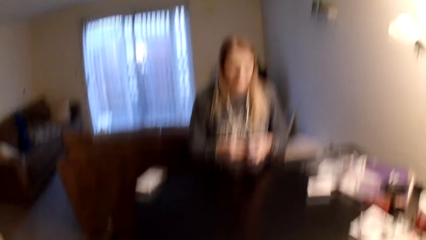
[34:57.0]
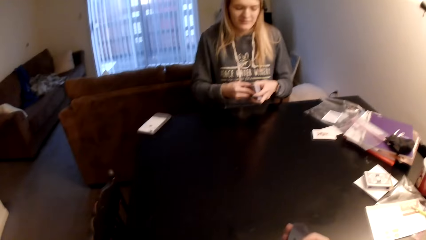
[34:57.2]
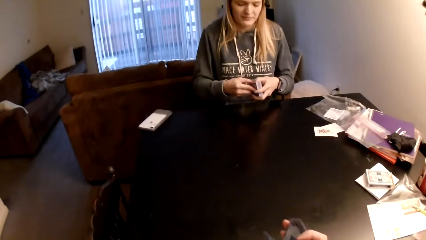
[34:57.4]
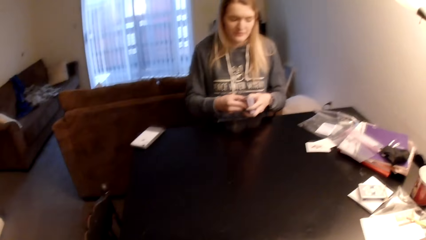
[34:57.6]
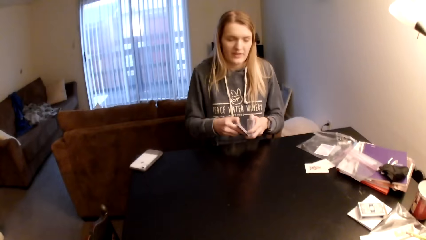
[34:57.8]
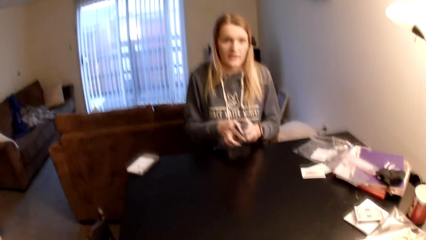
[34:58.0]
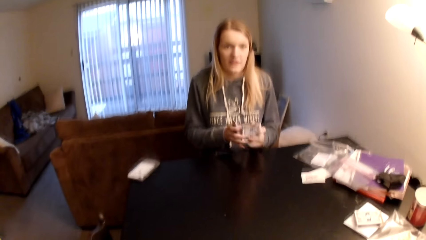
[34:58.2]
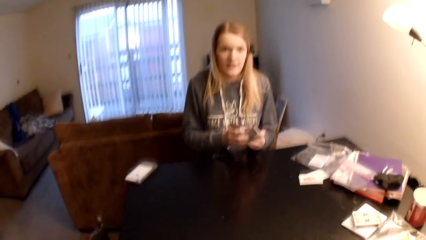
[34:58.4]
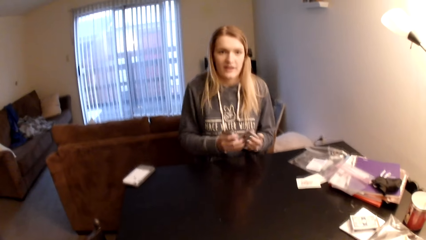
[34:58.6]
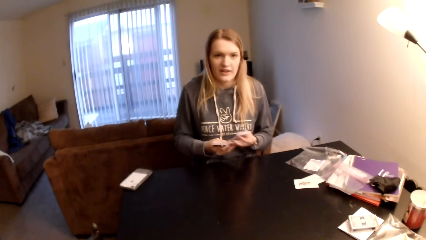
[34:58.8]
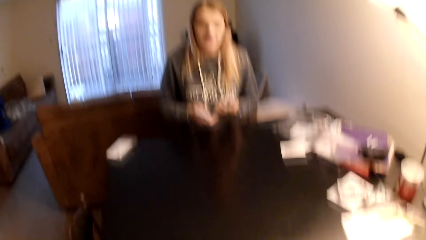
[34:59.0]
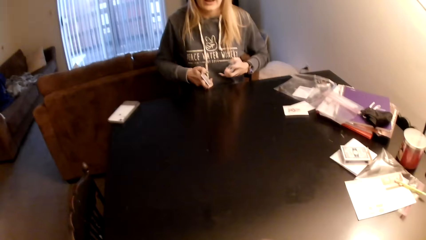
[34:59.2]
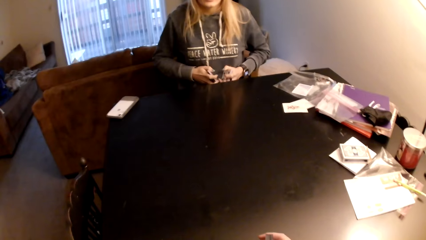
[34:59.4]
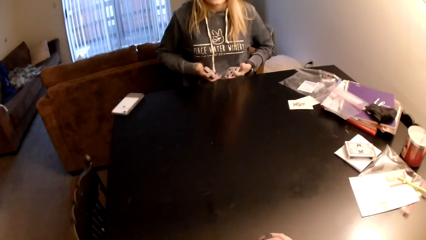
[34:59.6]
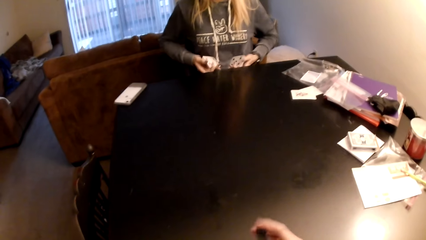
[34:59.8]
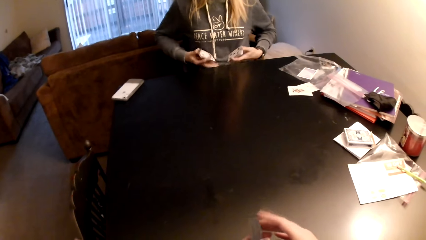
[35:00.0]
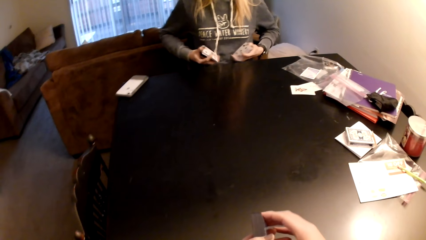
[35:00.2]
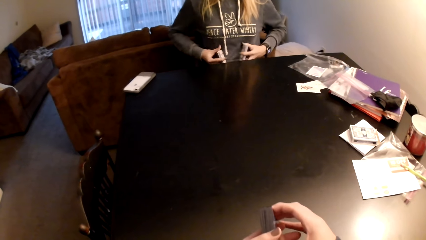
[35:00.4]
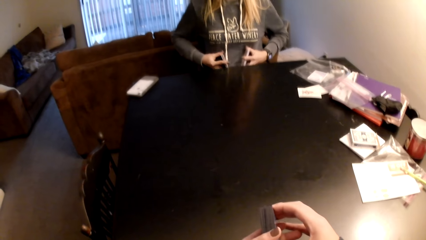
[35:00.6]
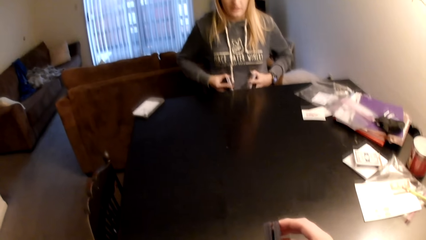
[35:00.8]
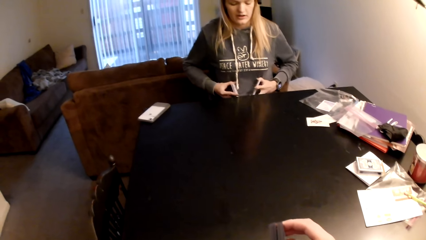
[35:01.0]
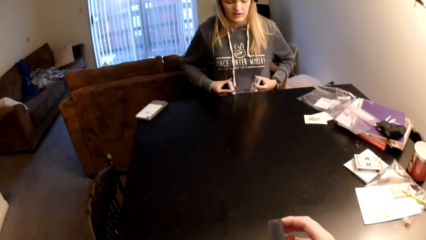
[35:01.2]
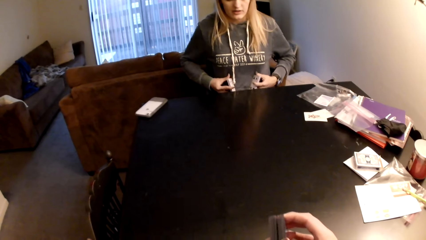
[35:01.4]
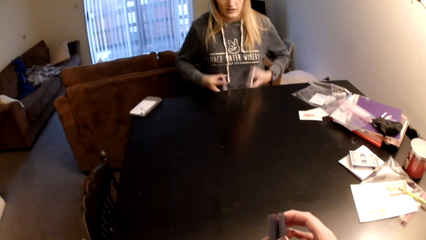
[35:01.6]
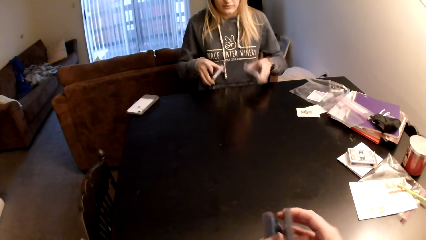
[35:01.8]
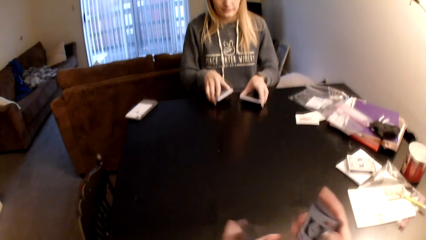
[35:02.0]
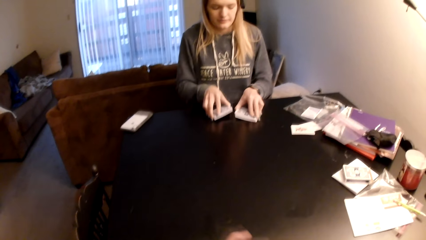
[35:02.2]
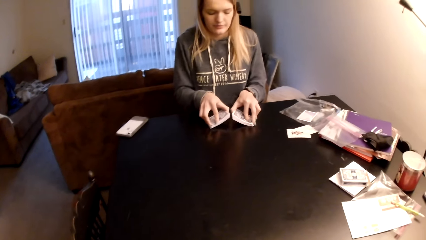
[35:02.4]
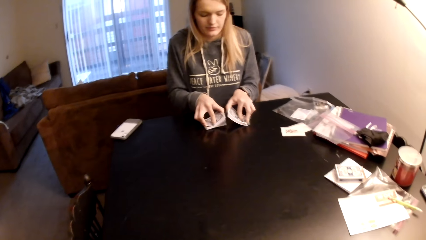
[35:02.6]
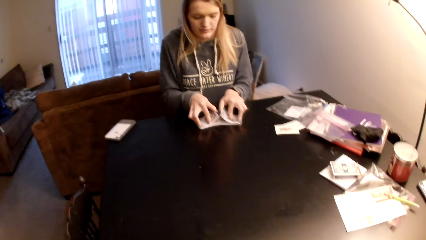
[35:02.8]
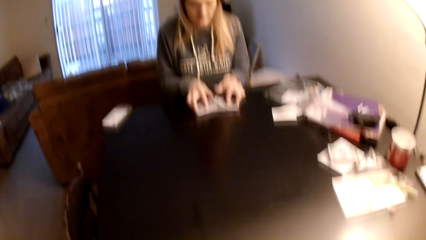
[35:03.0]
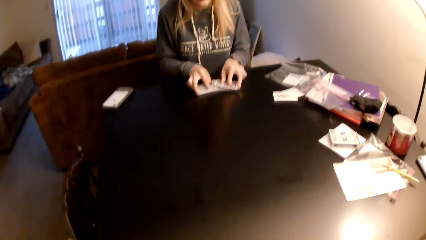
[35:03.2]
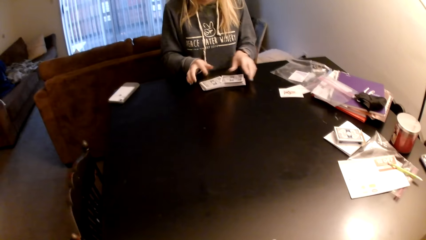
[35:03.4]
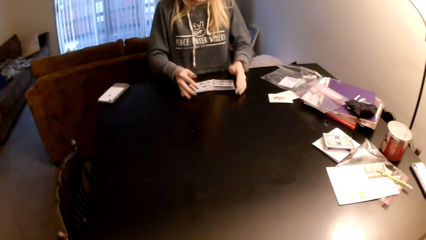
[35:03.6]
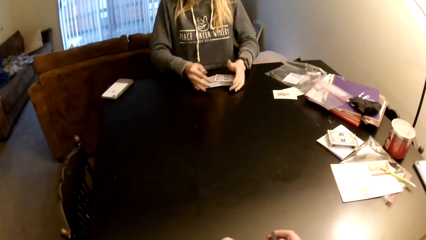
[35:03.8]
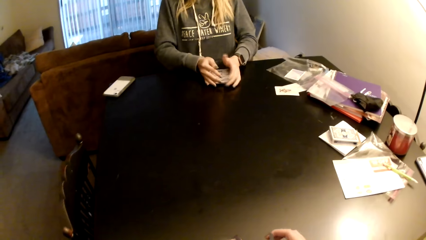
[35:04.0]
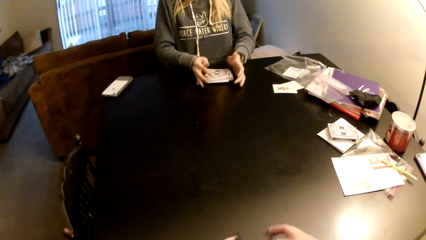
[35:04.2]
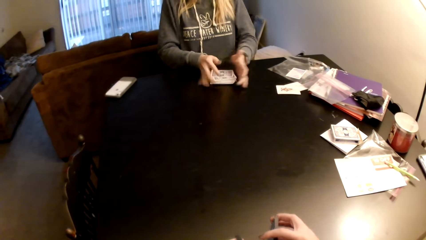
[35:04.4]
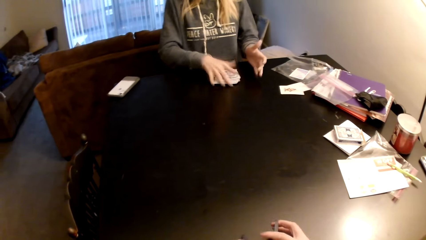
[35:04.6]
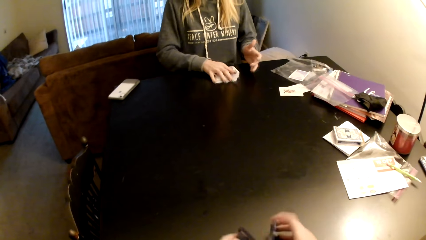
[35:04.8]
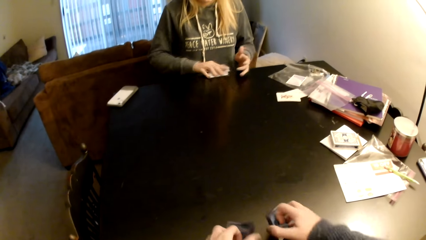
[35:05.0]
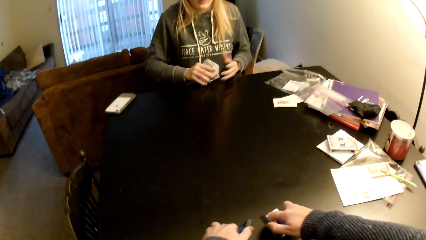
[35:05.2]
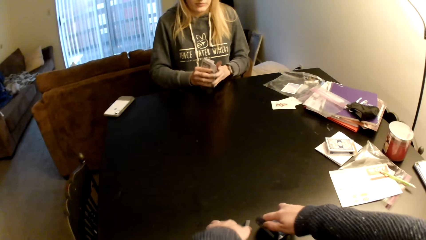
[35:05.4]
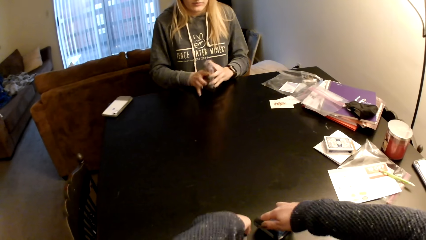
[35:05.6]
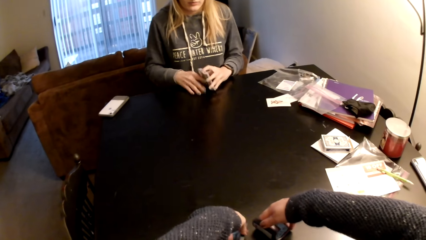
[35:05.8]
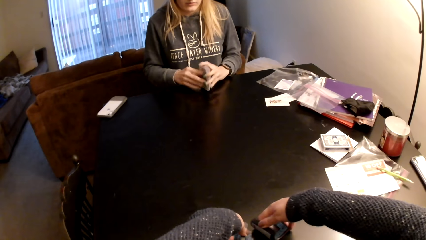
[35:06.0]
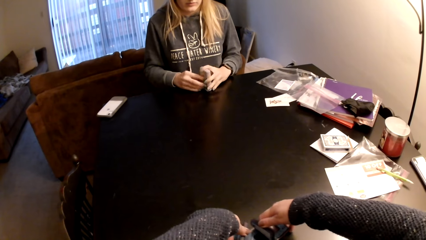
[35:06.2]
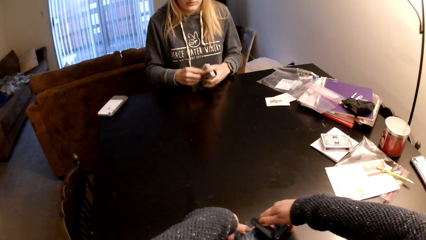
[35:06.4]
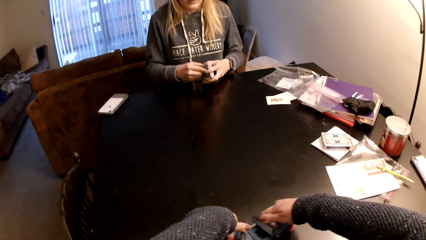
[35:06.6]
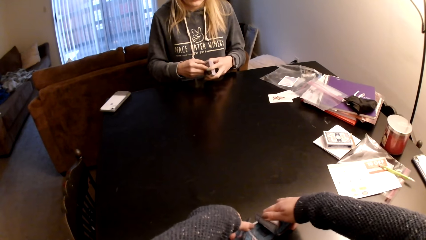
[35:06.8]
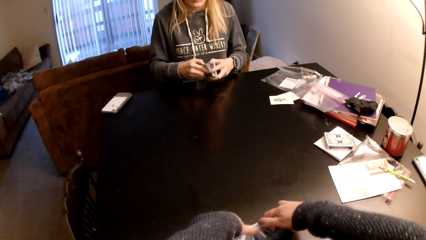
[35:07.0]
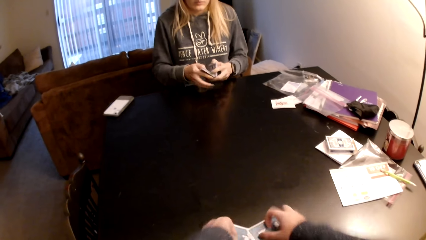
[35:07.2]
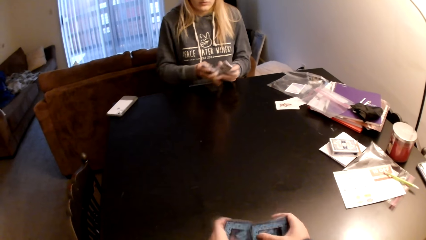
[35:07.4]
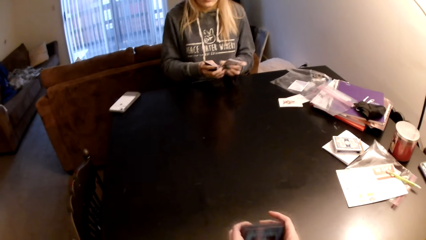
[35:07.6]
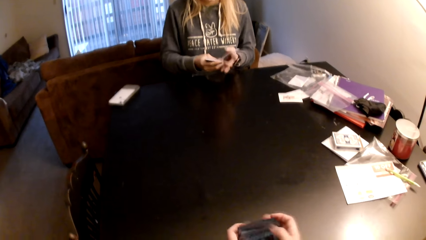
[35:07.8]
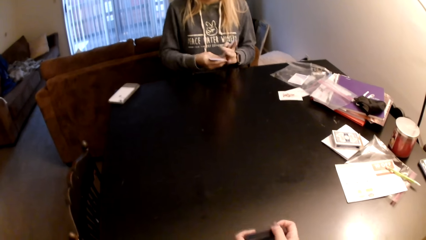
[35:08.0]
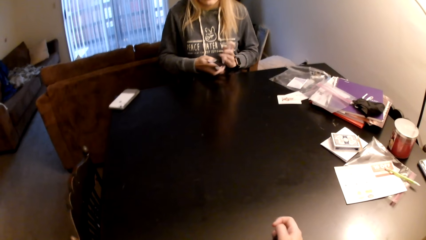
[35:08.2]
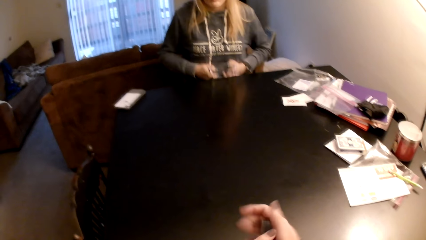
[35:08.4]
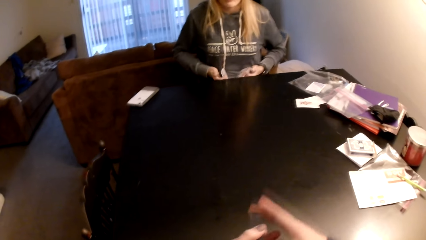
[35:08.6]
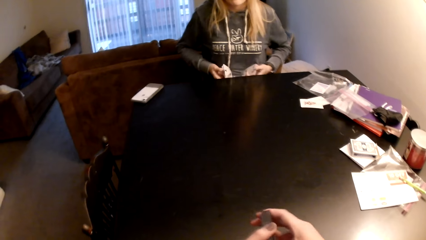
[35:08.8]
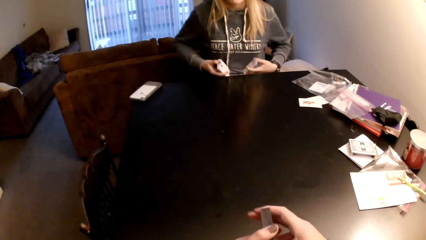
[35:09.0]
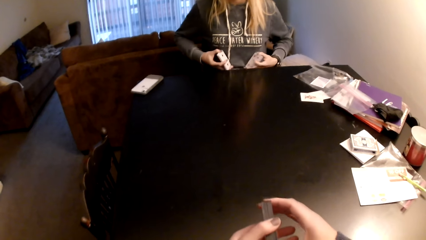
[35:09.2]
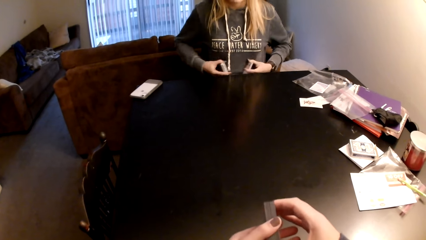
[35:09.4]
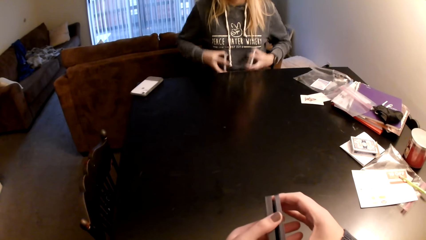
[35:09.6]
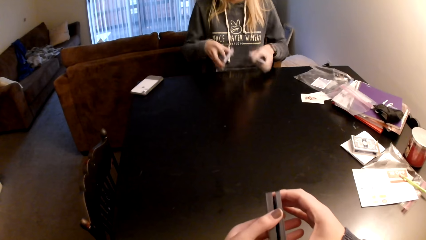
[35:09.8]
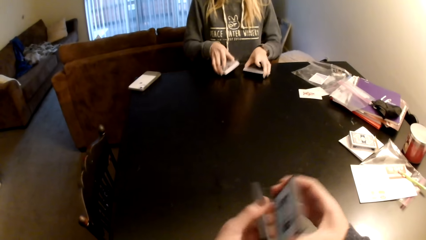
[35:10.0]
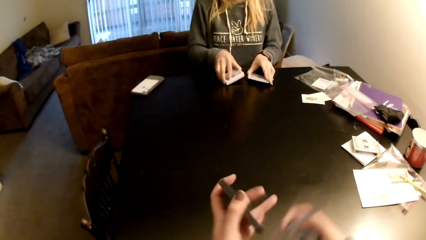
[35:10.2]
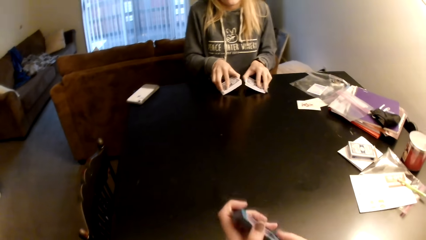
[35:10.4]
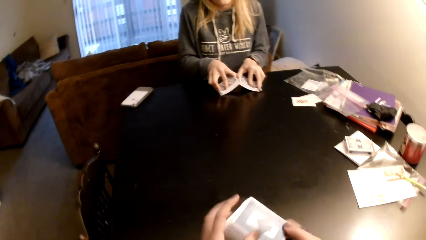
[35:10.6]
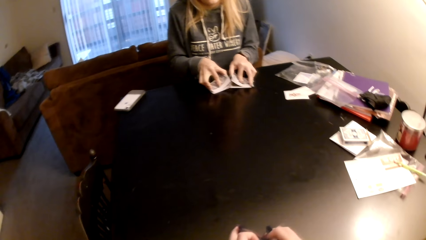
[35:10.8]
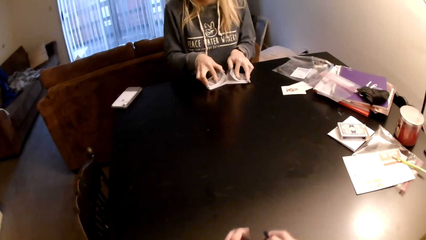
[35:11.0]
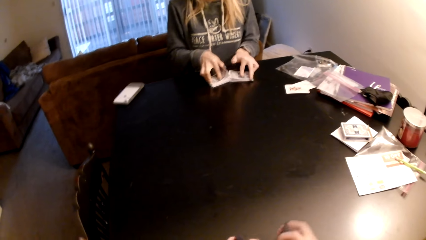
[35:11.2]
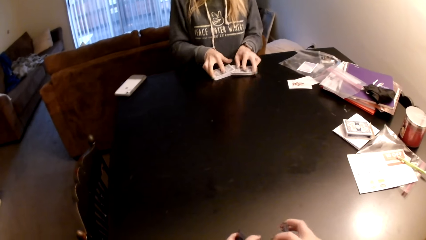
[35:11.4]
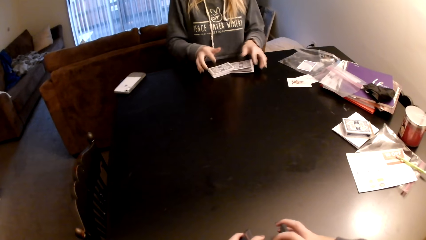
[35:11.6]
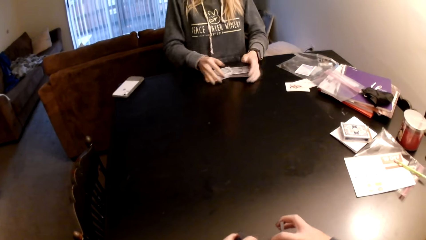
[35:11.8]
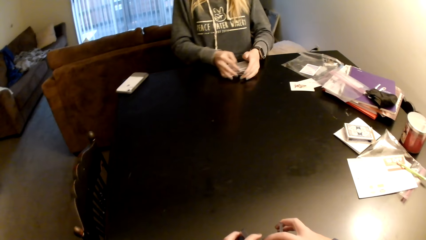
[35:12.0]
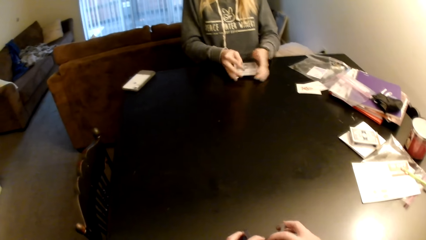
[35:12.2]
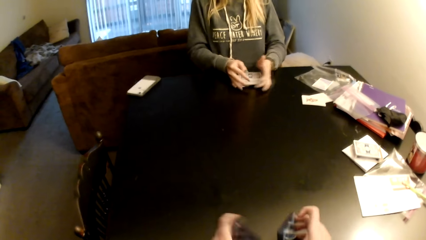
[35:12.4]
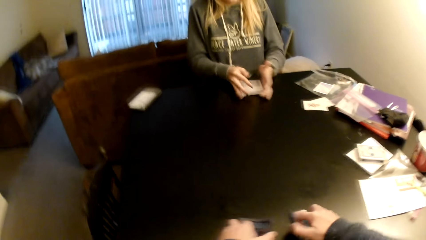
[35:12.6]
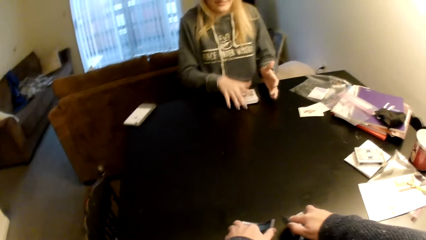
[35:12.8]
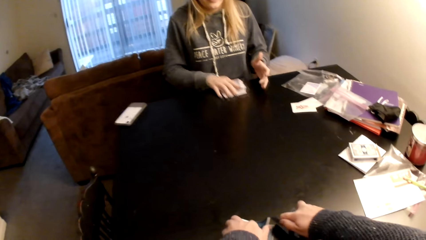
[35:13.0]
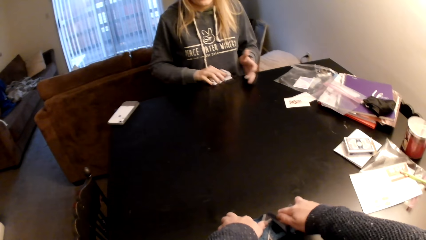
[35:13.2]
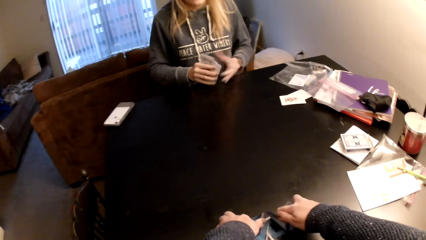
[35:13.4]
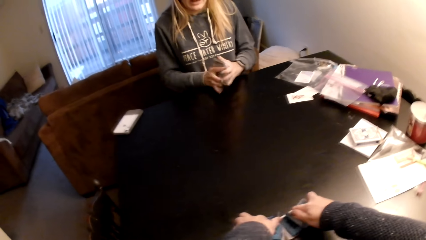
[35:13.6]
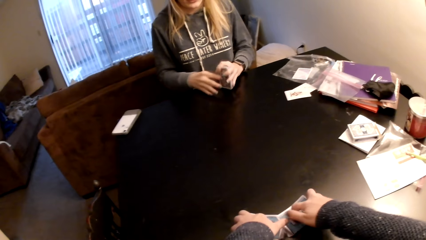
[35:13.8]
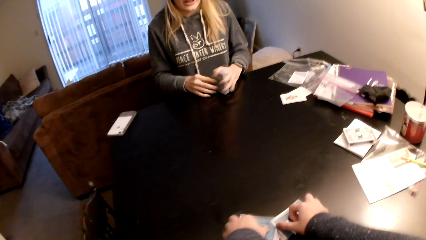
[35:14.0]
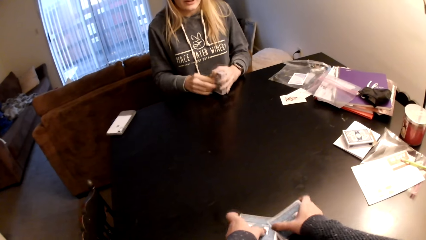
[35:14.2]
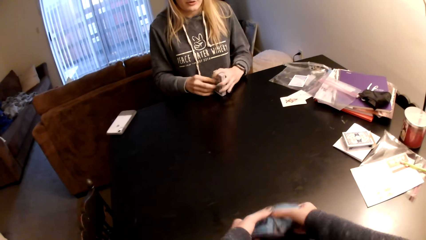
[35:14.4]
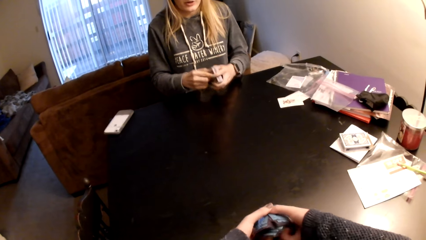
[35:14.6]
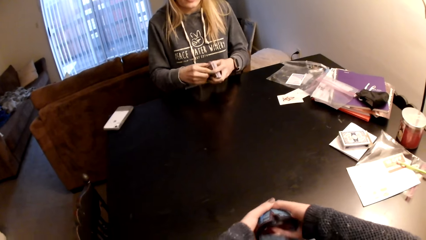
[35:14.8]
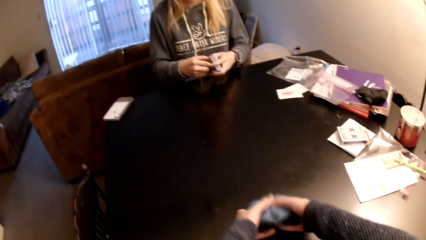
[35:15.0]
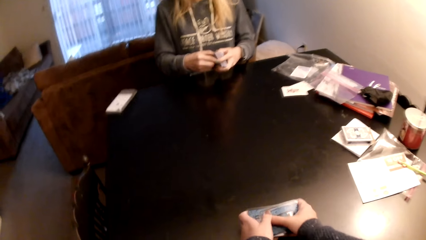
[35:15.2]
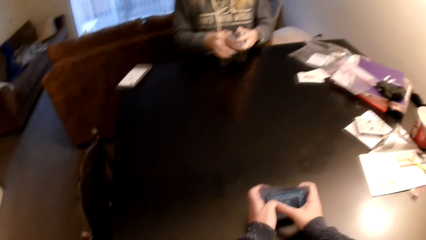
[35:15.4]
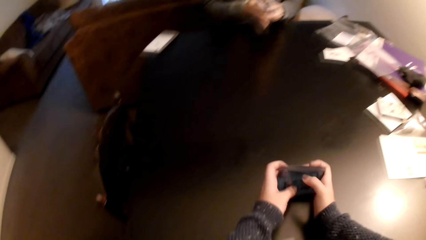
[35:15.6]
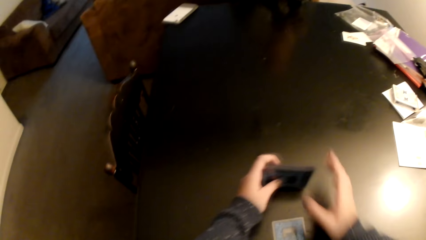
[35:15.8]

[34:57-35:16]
A woman divides the cards, sorts the cards with her hands, holds the cards on her stomach, adjusts the cards on her lap, puts the cards on a table and flips the cards on the table. The camera wearer sorts the cards with her hands. The woman collects the cards with both hands. The camera wearer flips the cards on the table. The woman adjusts the cards on the table, aligns the cards and divides the cards. The camera wearer adjusts the cards on the table. The woman holds the cards on her stomach. The camera wearer divides the cards. The woman puts the cards on the table, adjusts the cards on the table, flips the cards on the table and collects the cards with both hands. The camera wearer flips the cards on the table. The woman picks up the cards. The camera wearer flips the cards on the table and adjusts the cards on the table. The woman aligns the cards. The camera wearer holds the cards with both hands.
